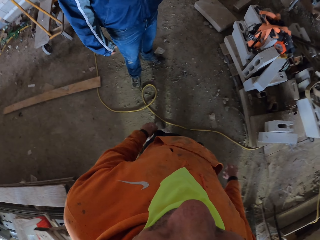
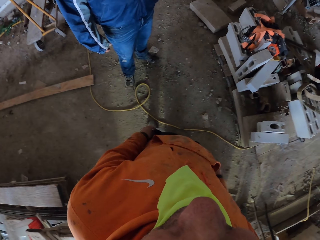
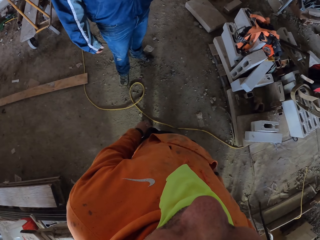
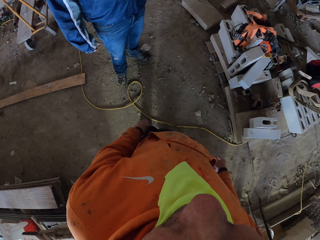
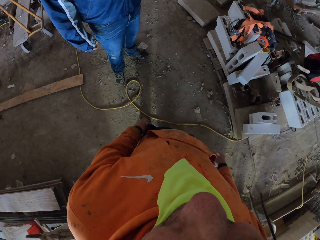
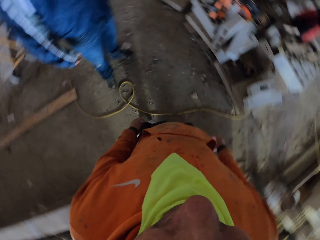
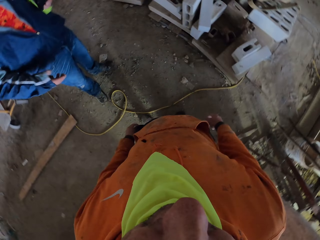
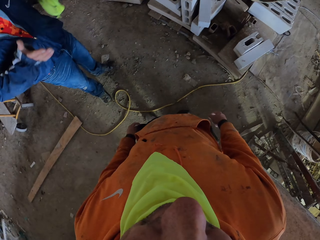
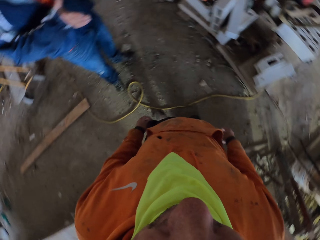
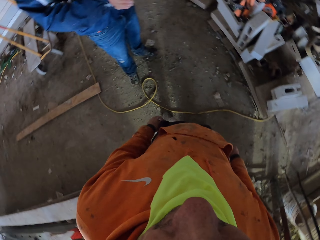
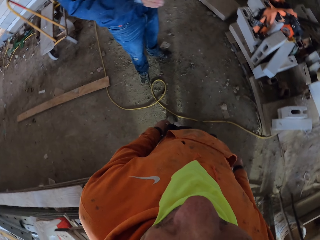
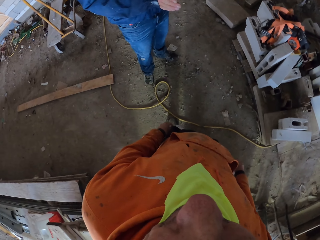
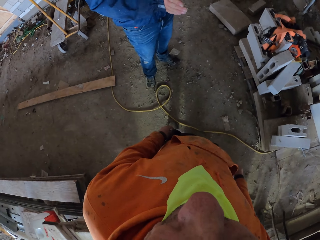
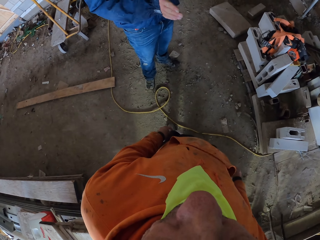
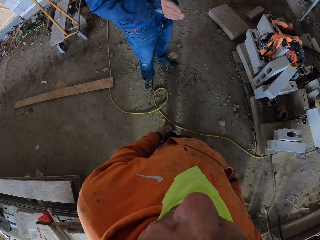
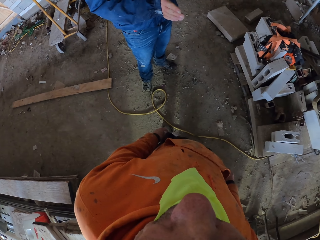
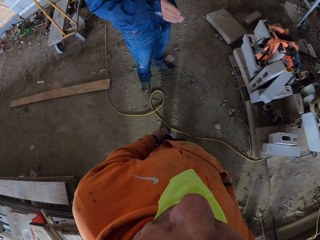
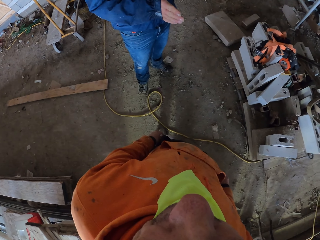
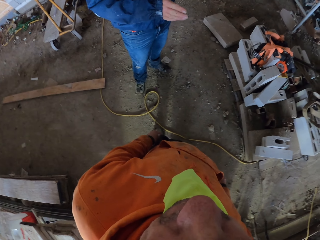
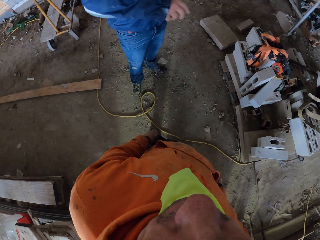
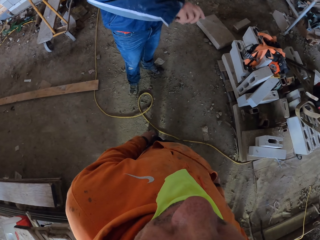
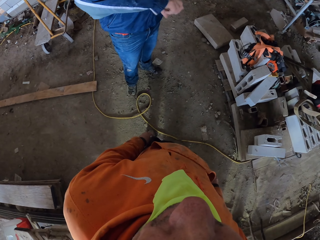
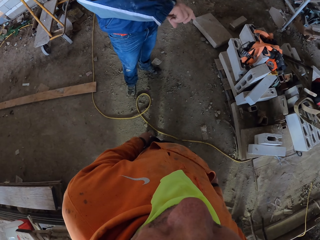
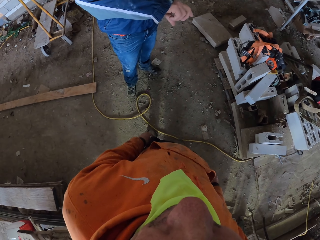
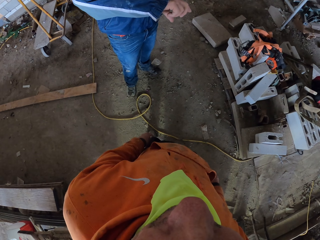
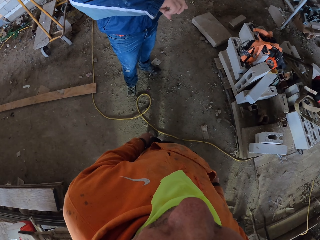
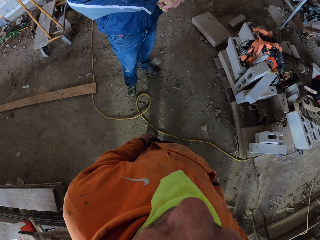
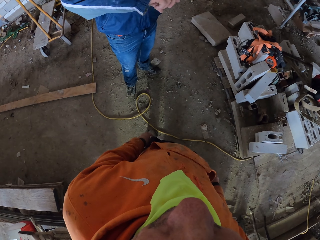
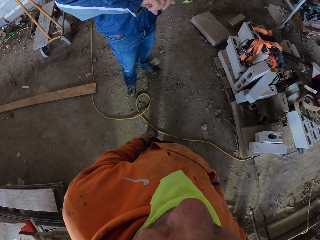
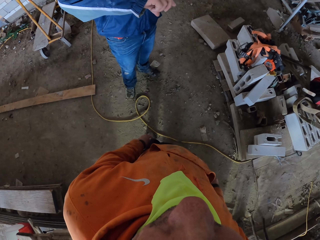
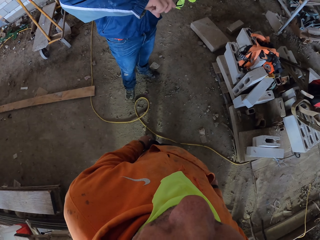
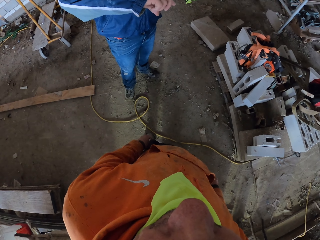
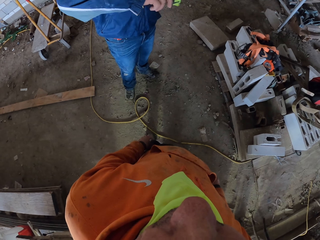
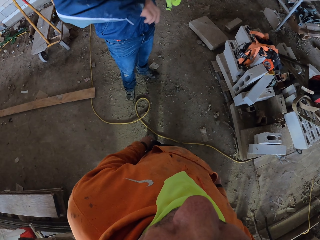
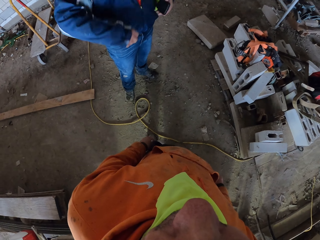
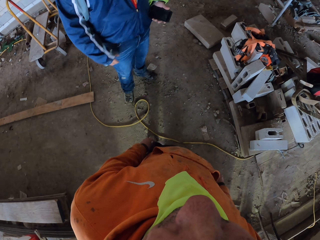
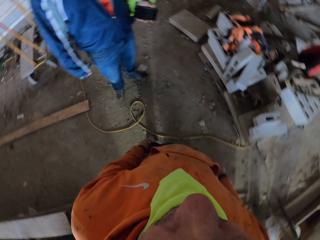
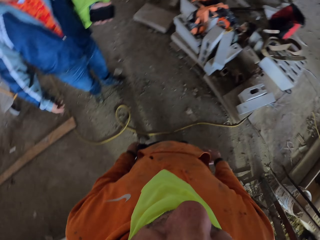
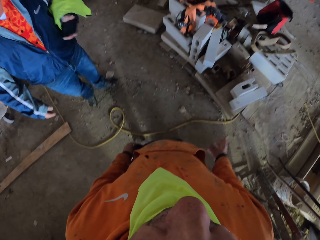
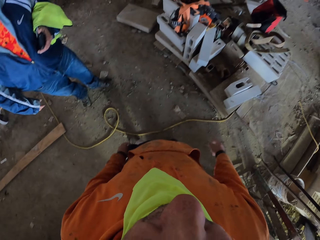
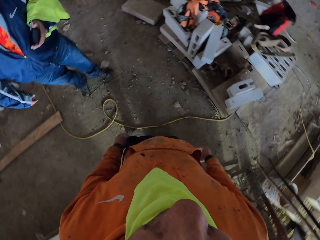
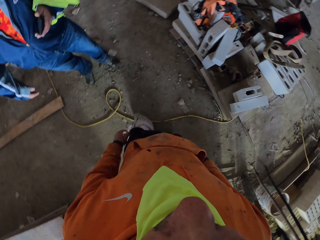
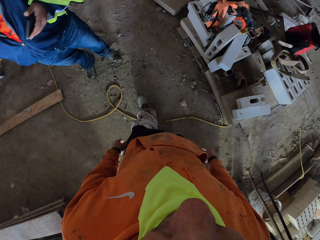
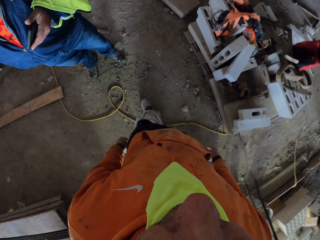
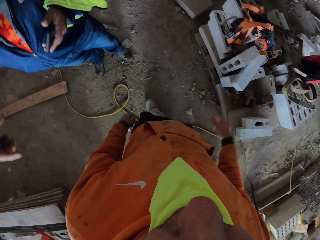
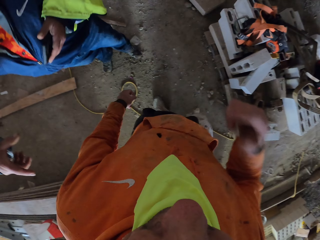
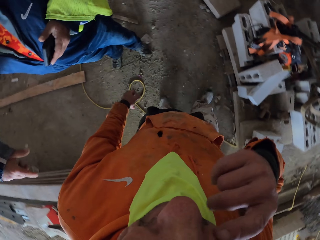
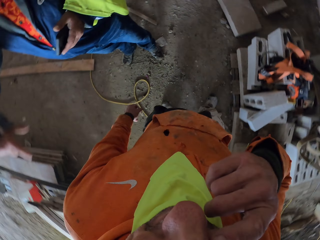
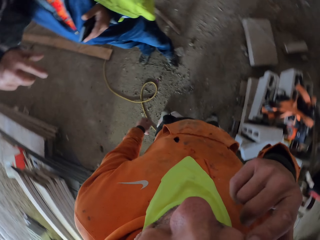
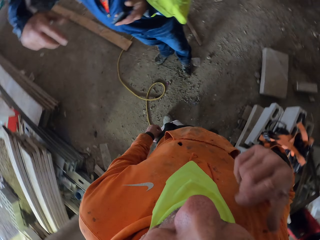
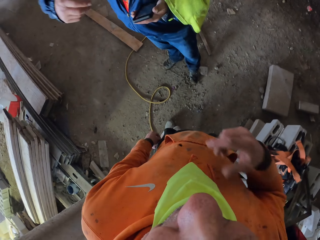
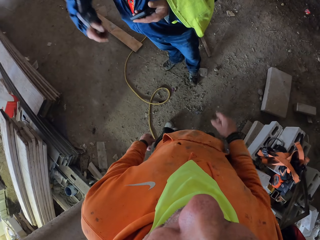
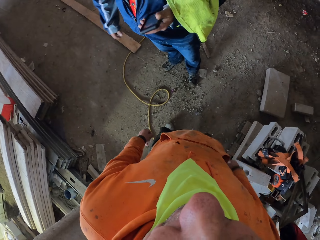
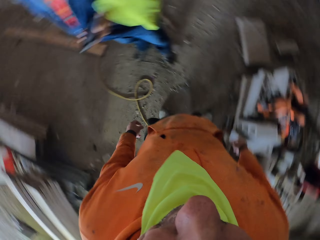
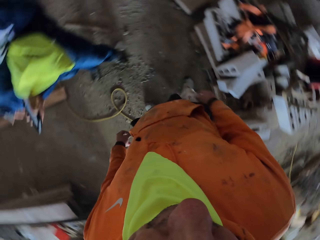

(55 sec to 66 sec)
A person moves his hand. The person walks away. The camera wearer moves forward. He touches his face.

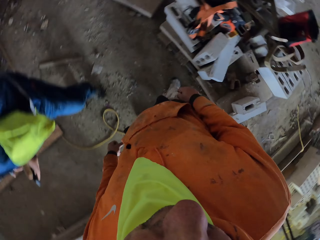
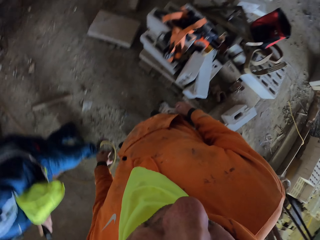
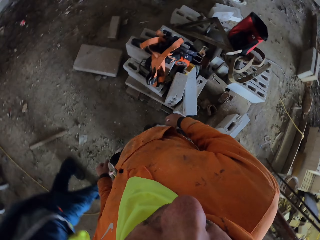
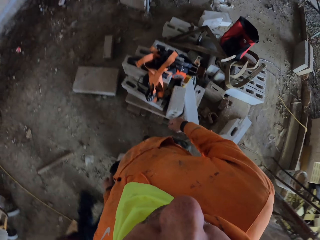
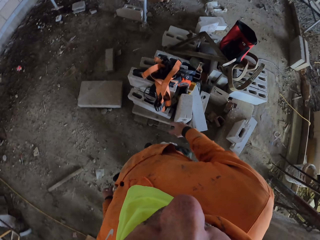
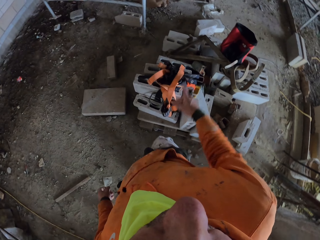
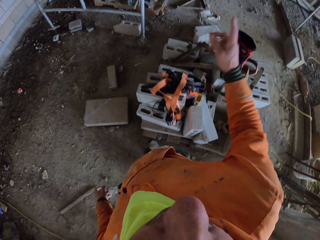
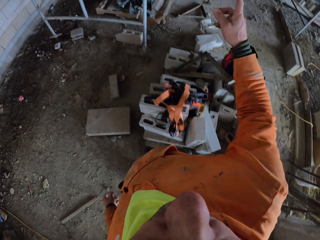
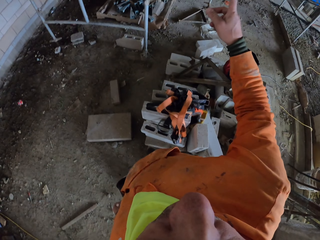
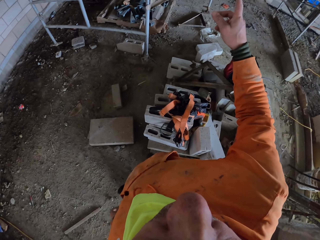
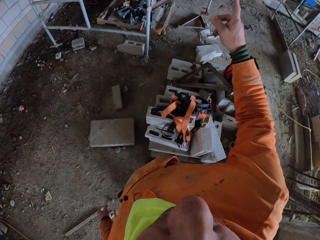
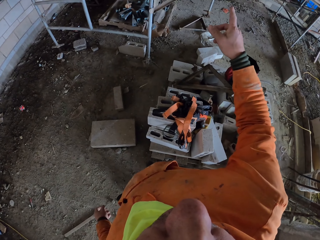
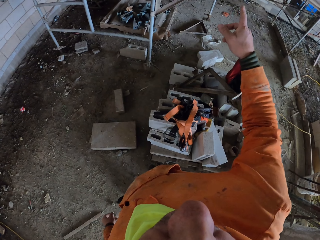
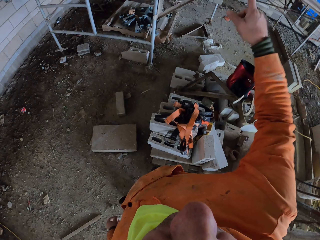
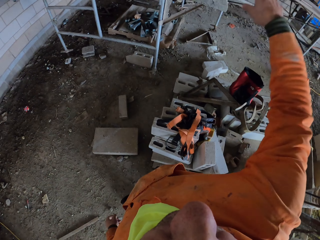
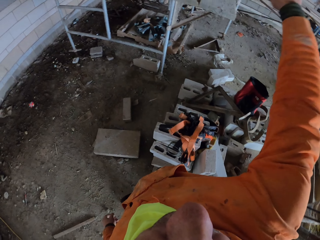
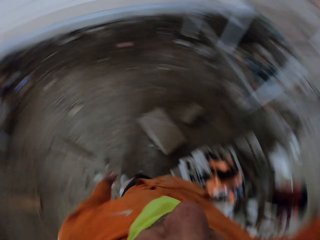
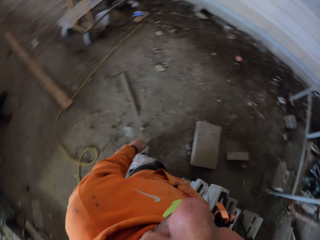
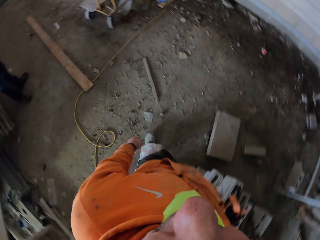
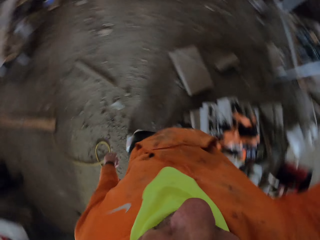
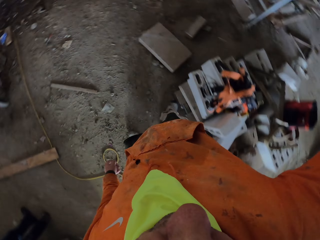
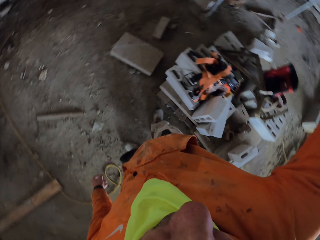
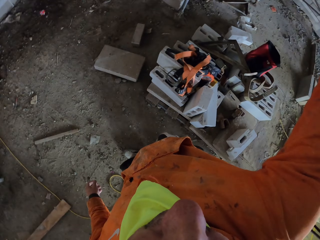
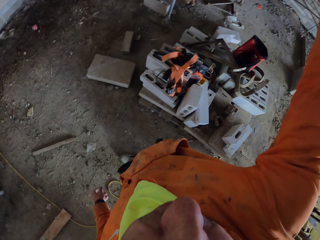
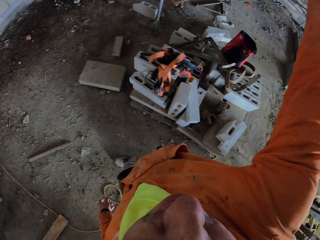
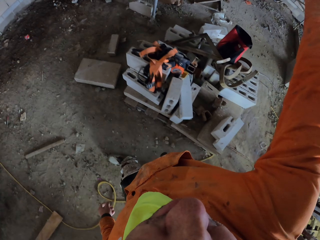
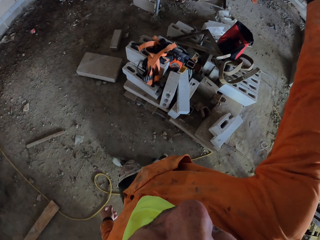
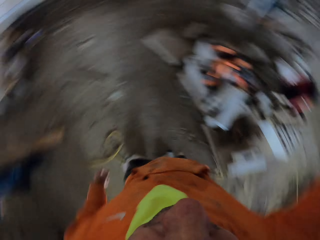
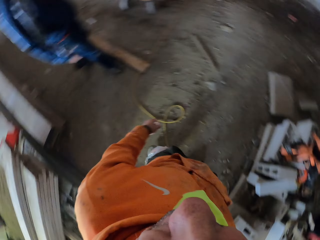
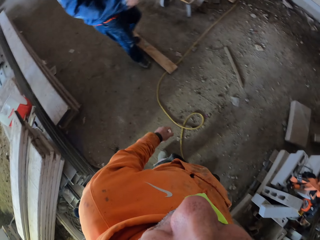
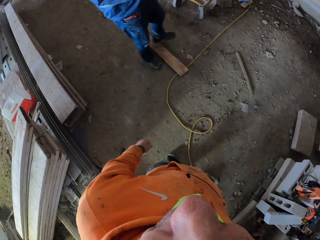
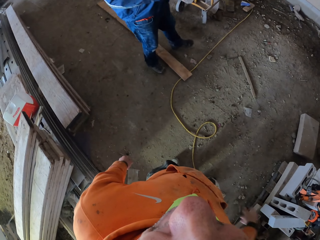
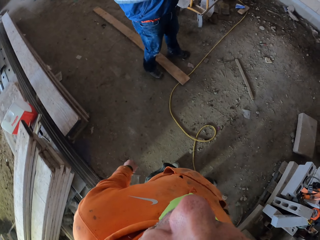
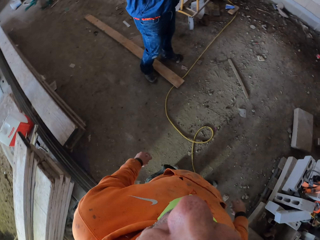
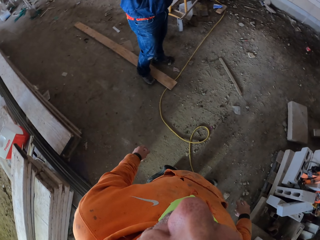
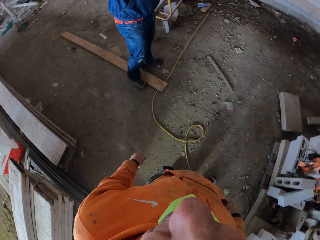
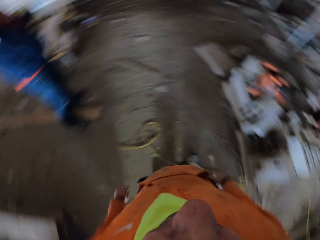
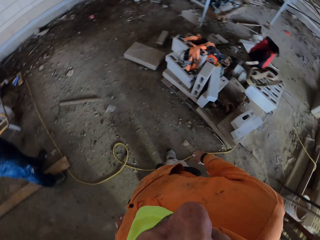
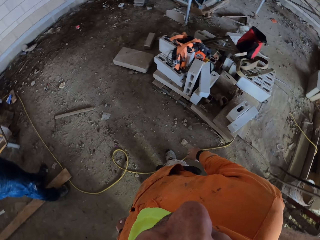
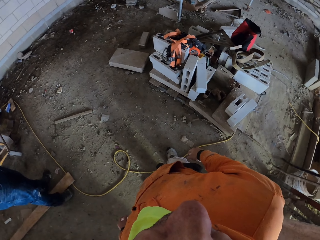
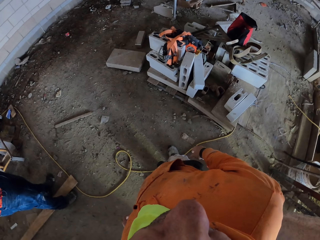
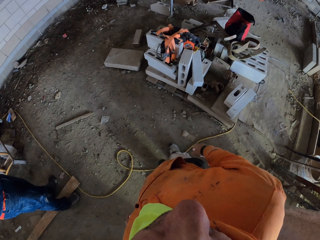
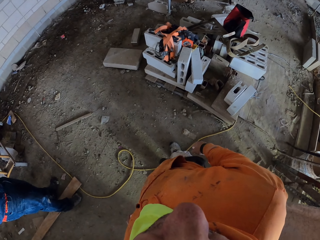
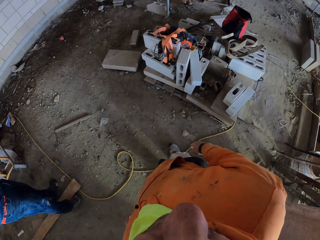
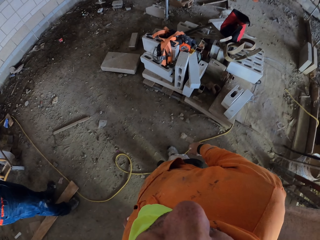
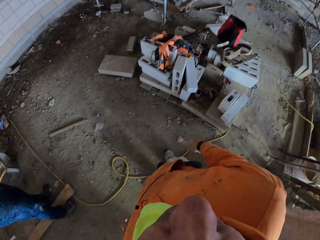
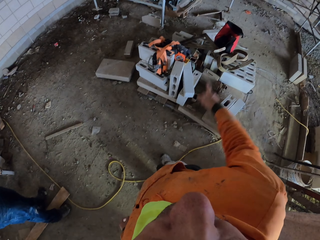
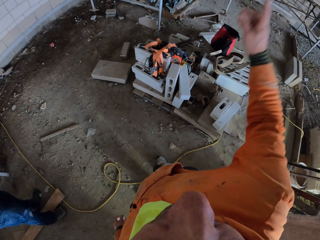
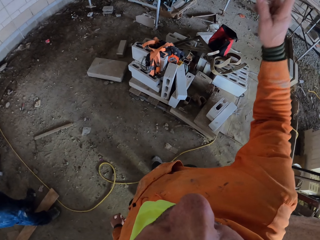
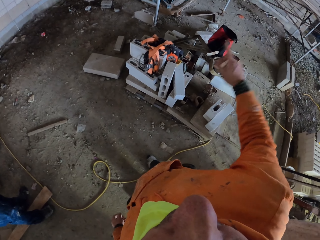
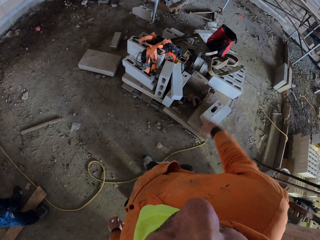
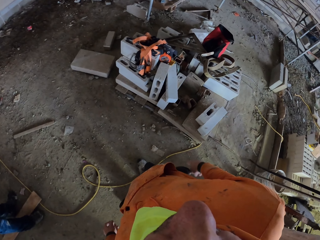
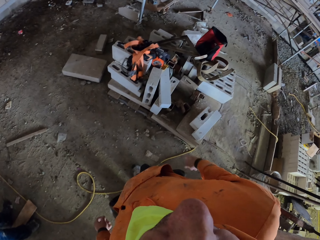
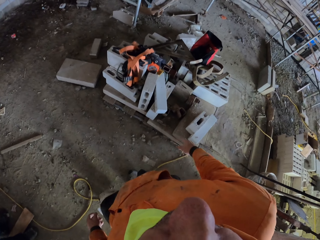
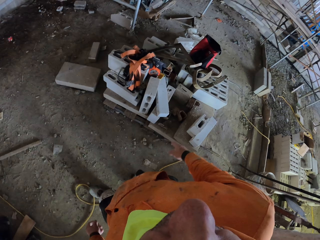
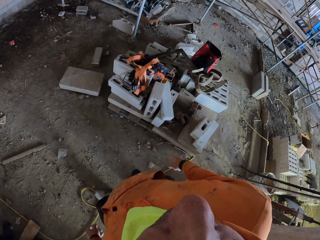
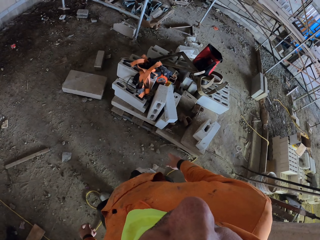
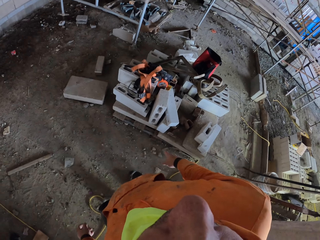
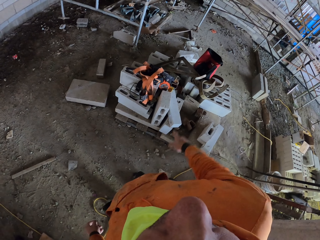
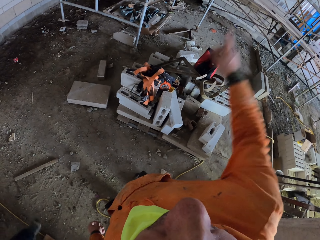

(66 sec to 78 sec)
A man walks in the construction site. The camera wearer talks with the man. He raises his hand. The man stands at the construction site. The camera wearer moves his hand. The man moves forward. The man moves forward again.
